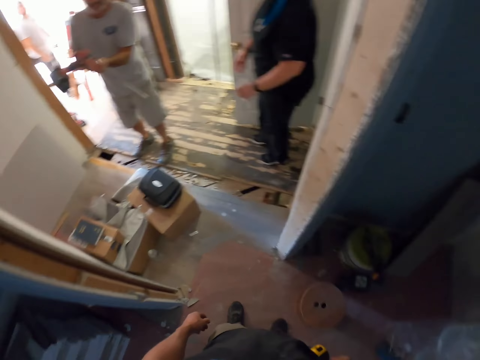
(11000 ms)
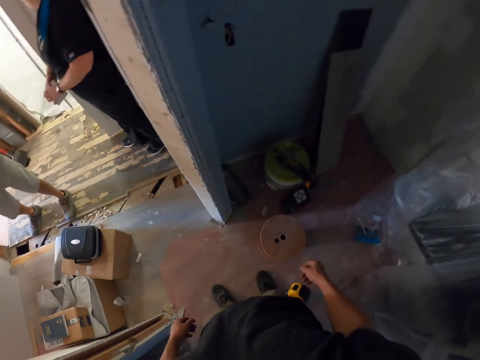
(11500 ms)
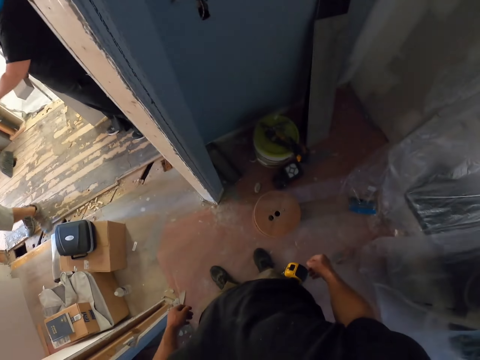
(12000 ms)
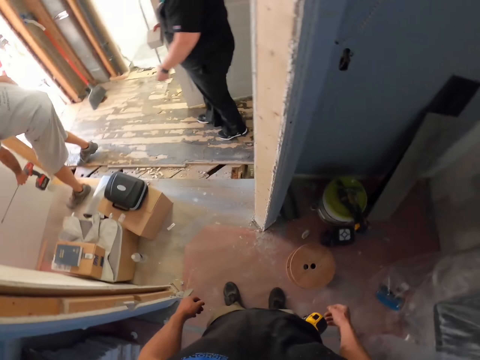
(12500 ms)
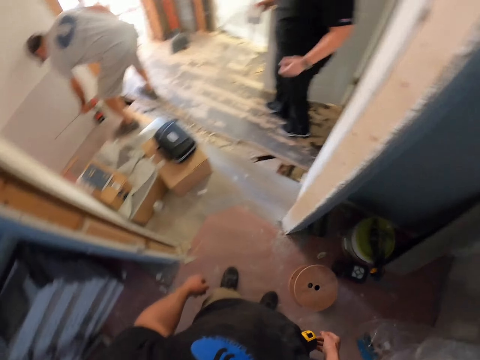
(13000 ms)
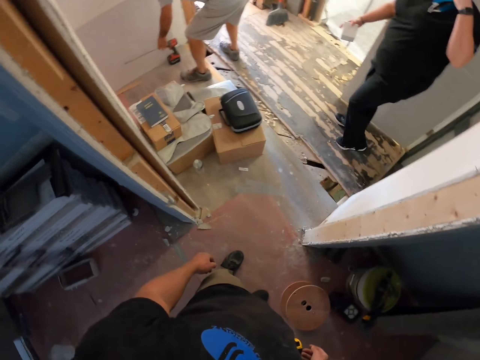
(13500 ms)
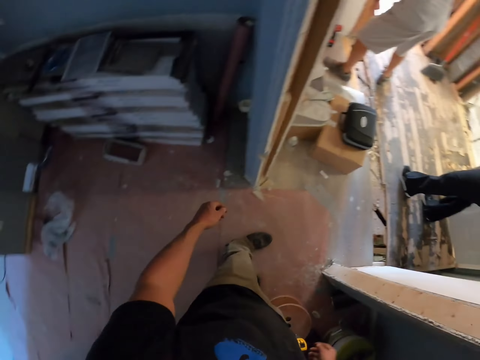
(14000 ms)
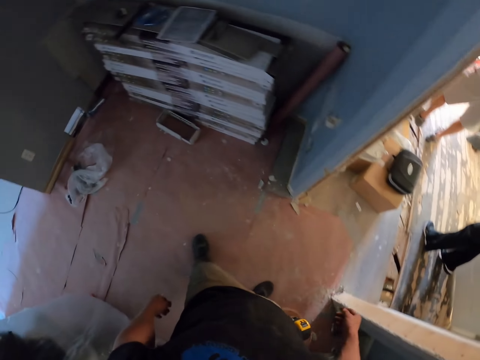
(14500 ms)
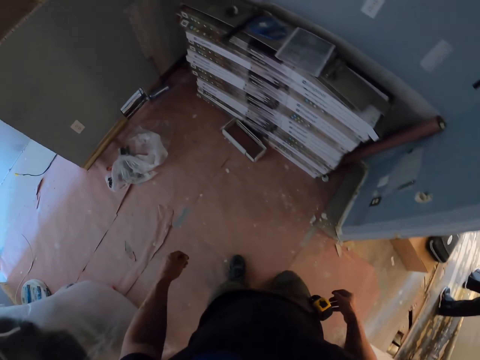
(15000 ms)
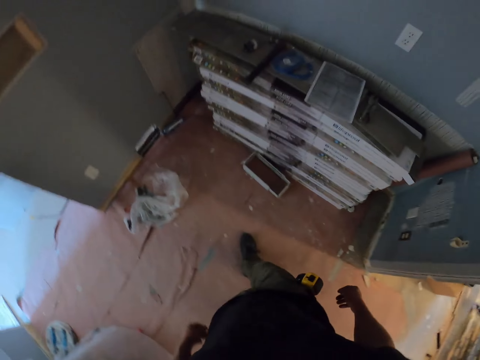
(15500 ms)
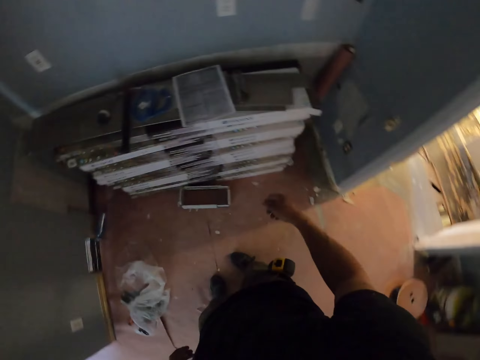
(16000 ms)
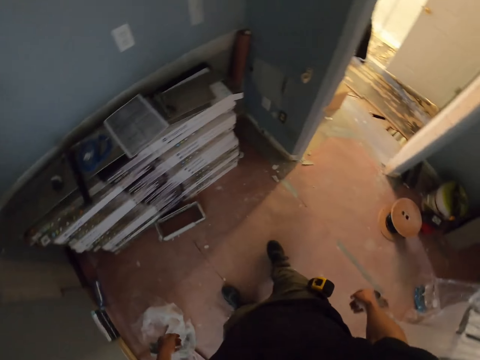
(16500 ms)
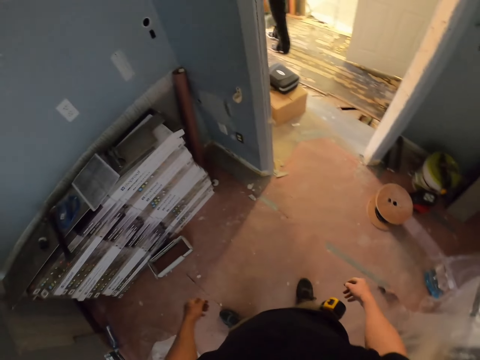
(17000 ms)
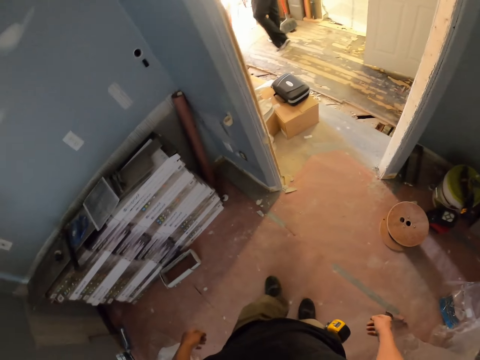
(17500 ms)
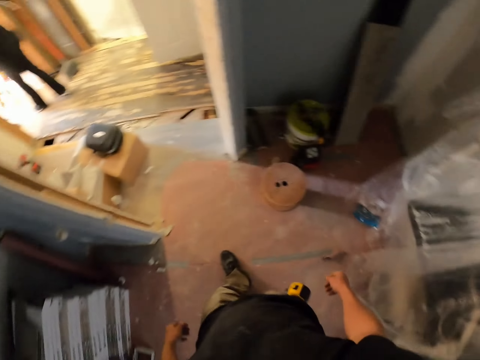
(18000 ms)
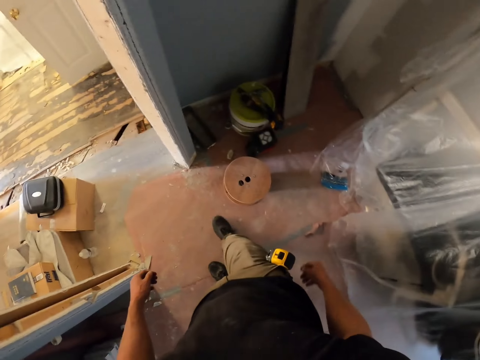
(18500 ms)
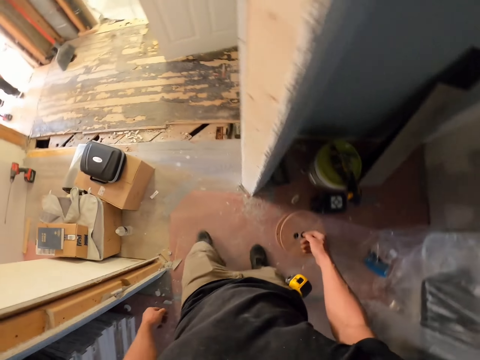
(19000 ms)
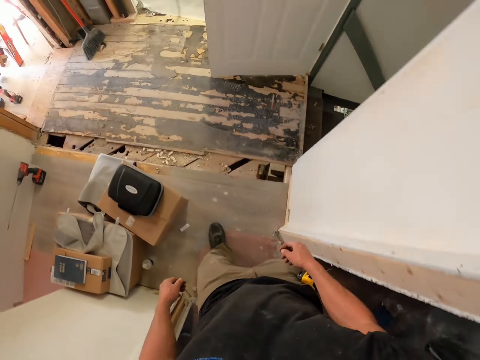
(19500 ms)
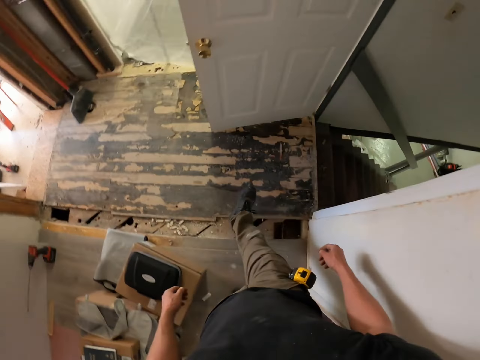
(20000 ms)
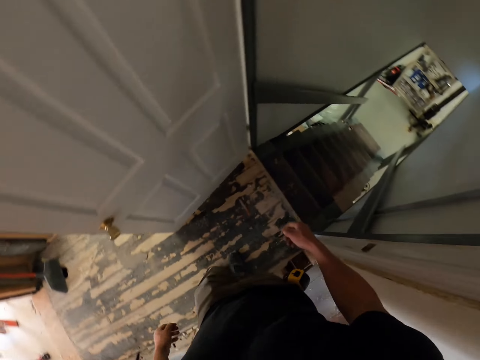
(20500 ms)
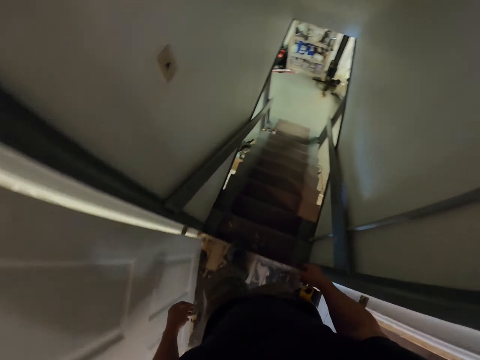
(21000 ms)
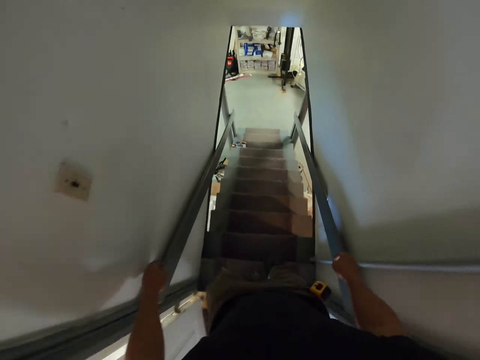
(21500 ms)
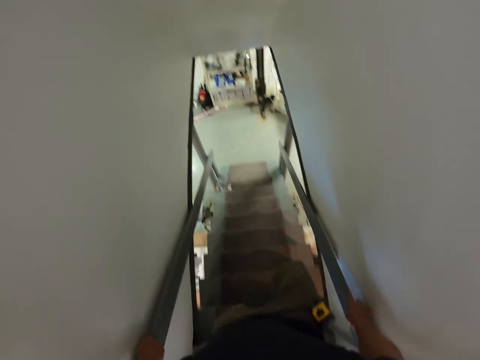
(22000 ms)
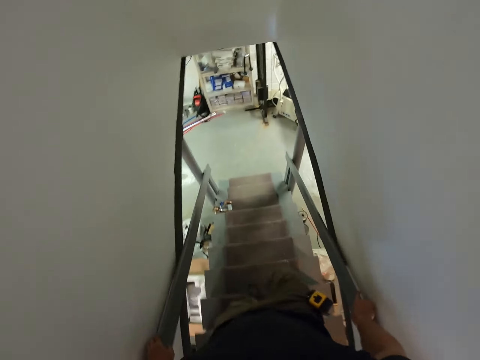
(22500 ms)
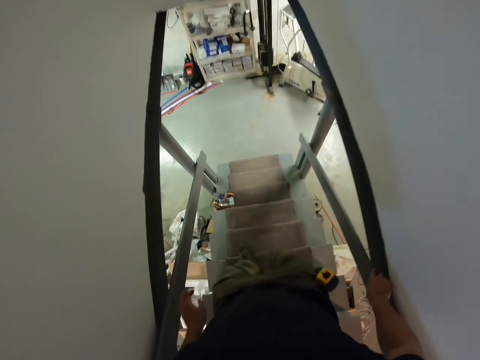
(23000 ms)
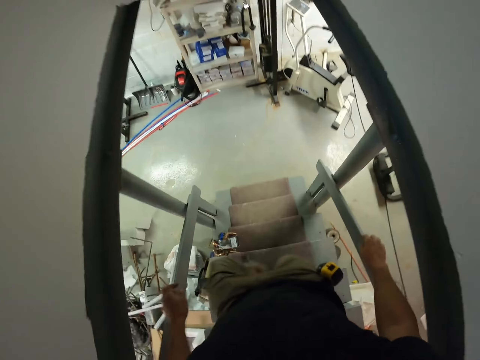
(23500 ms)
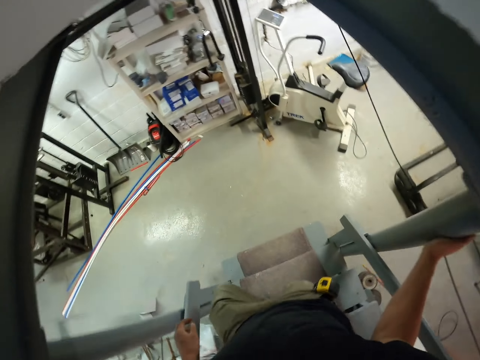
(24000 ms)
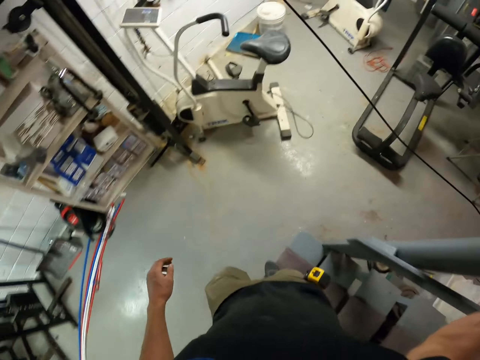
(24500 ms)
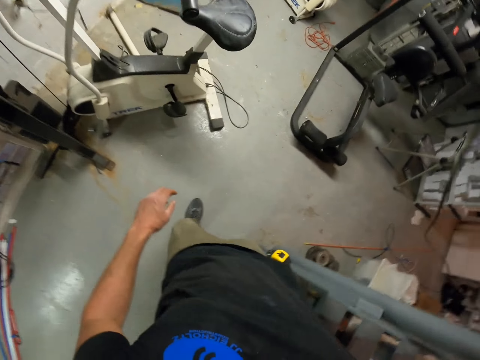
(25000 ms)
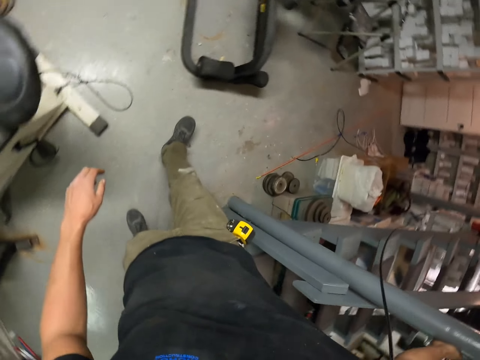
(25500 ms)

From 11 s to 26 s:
A person puts a driller down. The camera wearer goes down the stairs.

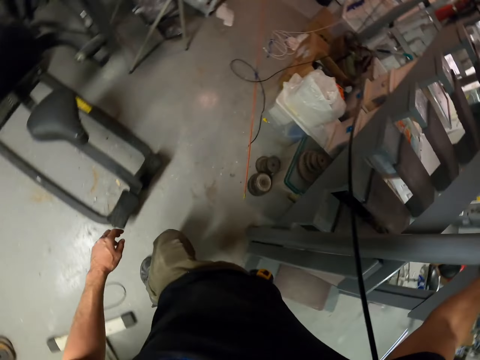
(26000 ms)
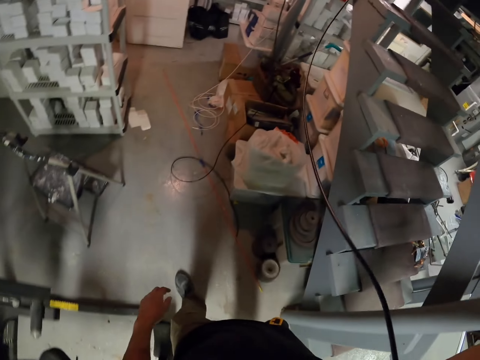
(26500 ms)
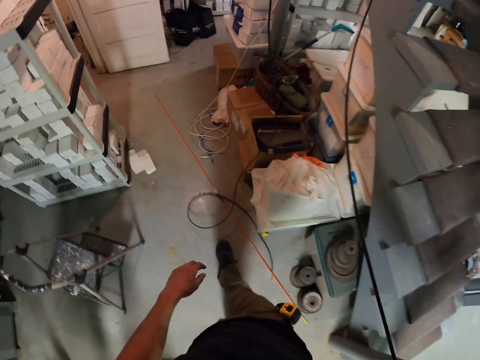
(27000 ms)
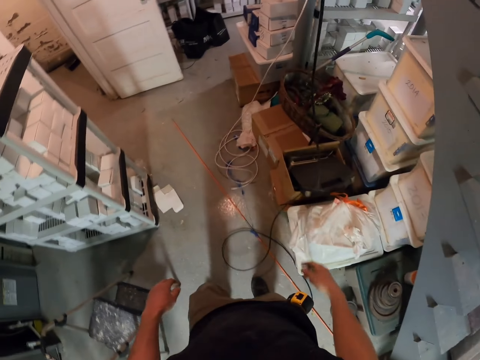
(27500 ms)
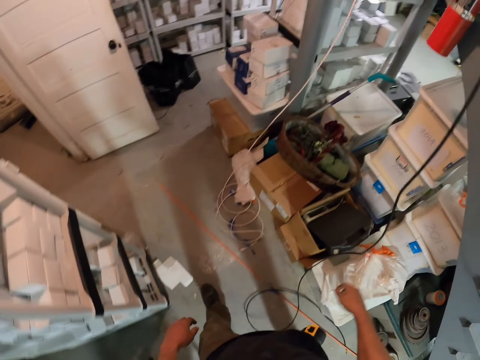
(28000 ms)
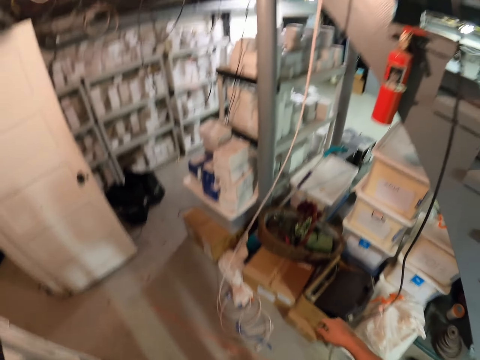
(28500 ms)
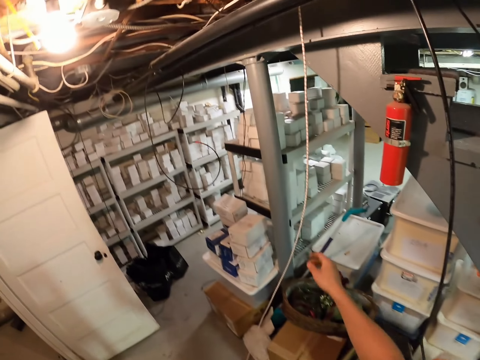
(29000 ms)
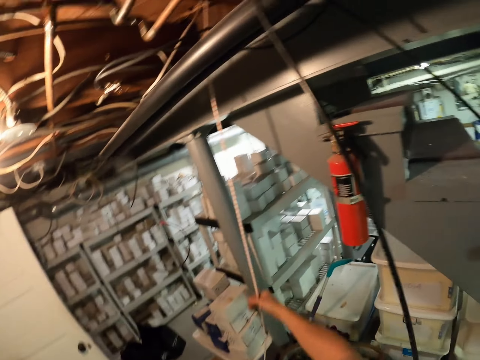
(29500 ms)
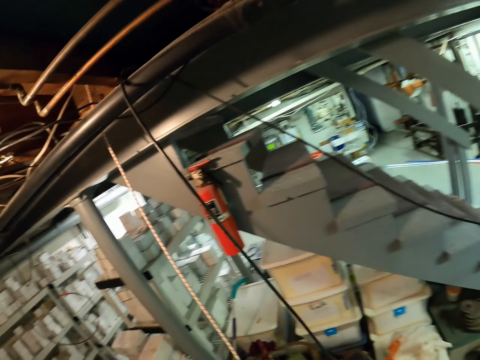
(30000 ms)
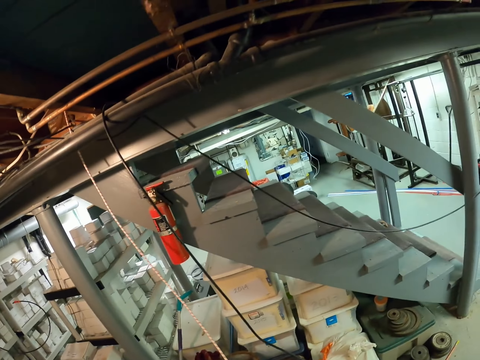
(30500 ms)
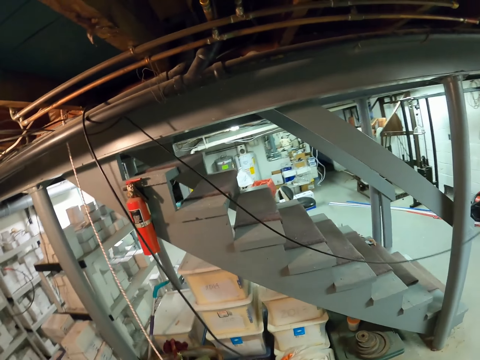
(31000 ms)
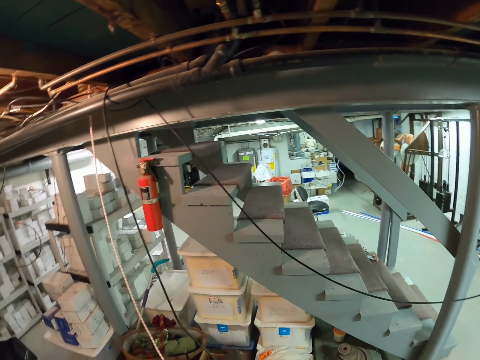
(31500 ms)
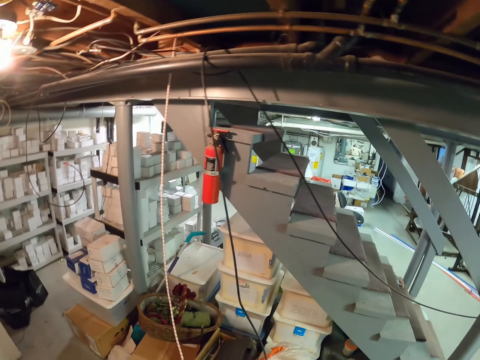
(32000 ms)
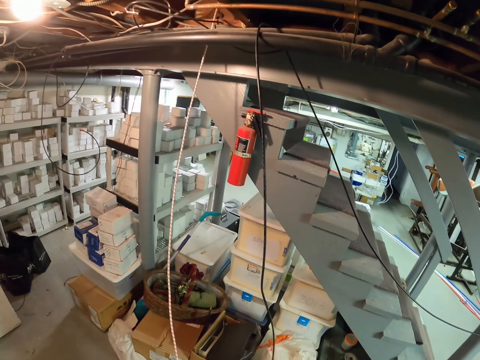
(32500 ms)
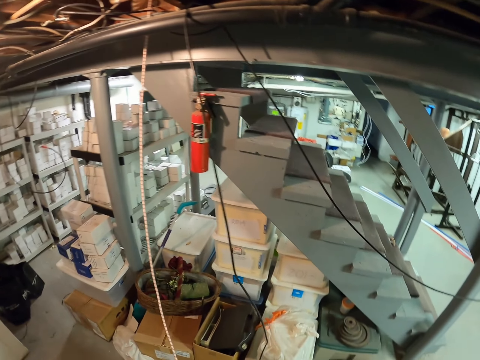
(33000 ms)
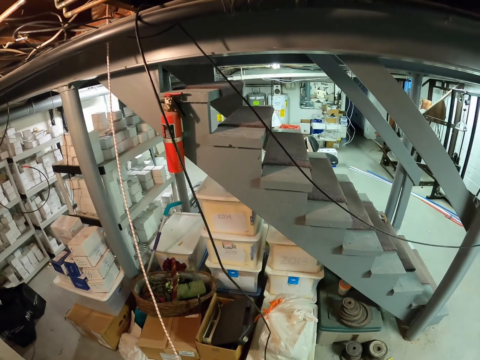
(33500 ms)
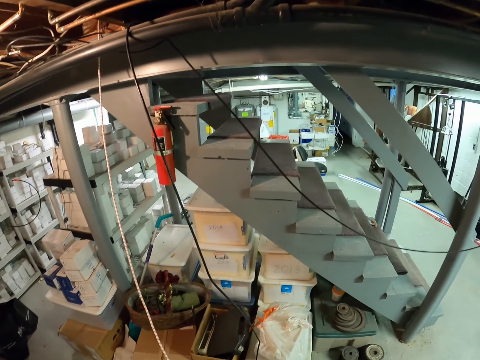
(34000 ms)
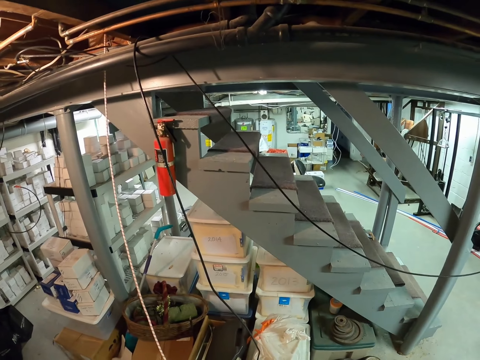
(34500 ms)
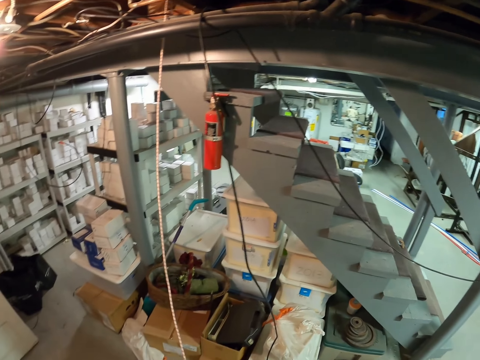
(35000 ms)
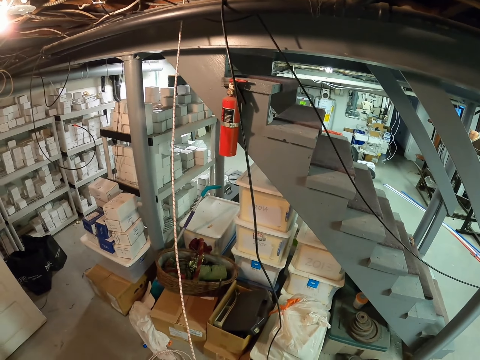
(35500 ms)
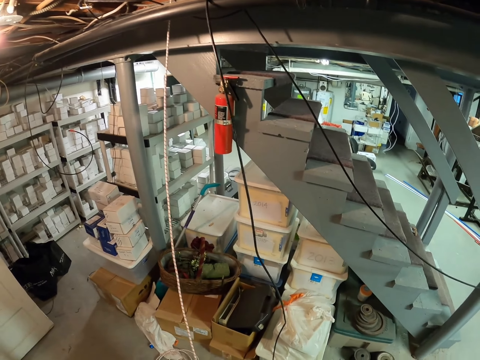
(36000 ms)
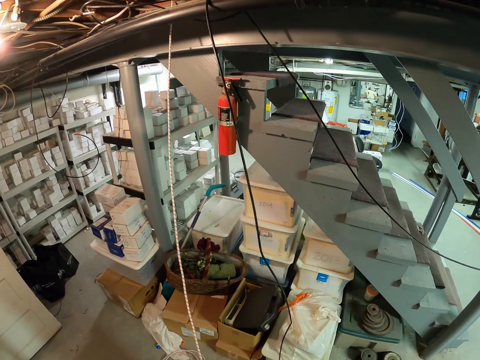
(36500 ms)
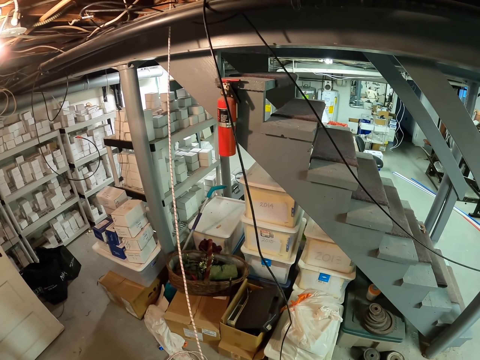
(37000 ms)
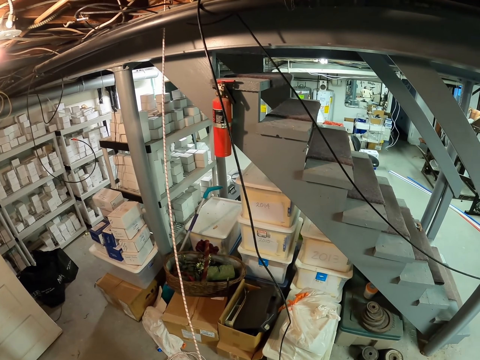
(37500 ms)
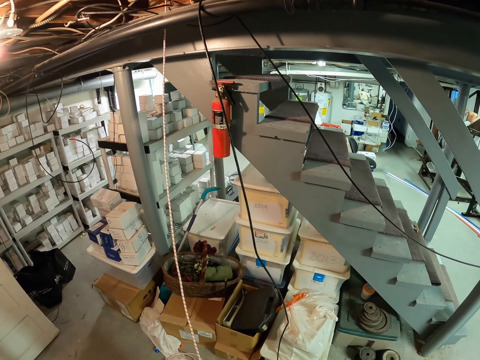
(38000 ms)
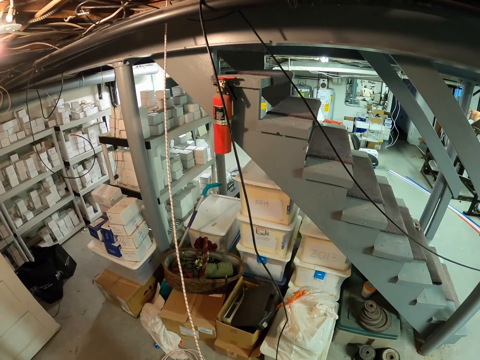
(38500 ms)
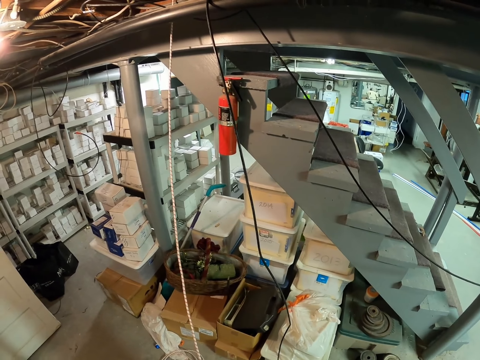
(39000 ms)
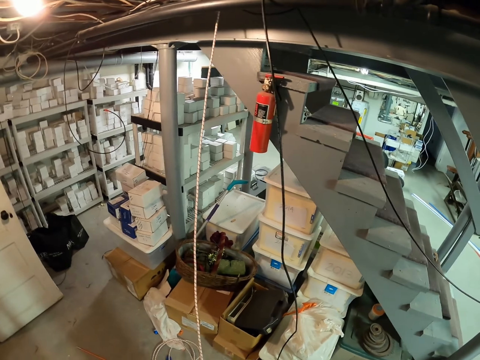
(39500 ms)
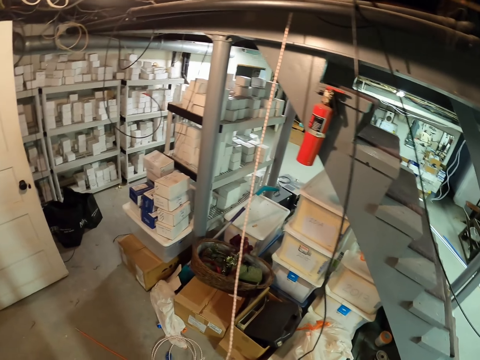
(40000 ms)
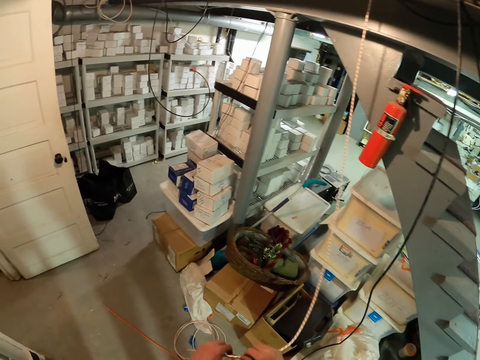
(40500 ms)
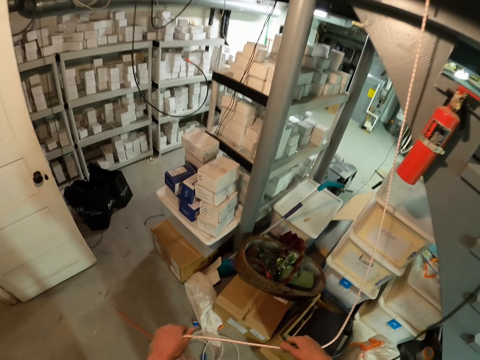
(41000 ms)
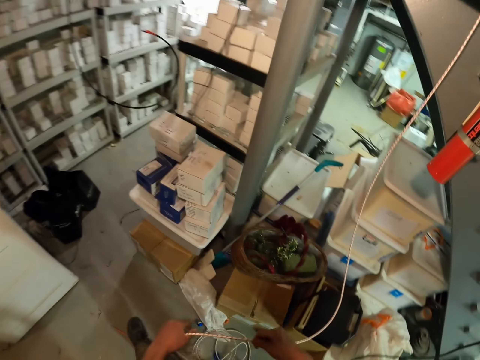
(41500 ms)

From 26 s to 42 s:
The camera wearer holds a cable. They look around the house.
